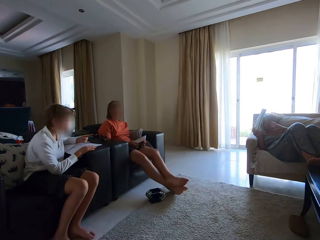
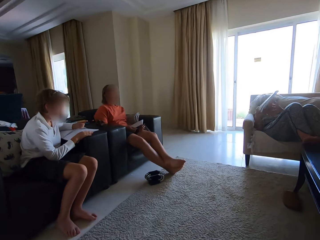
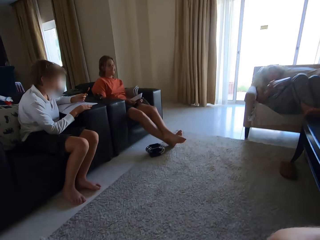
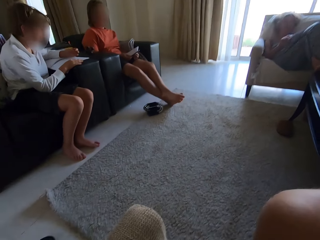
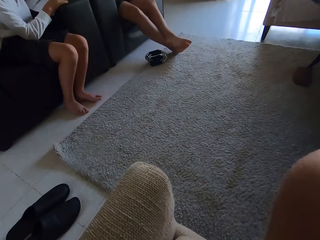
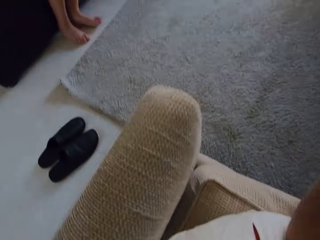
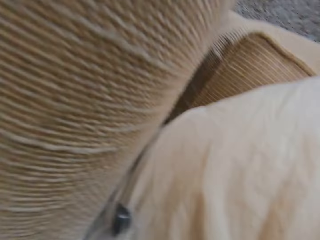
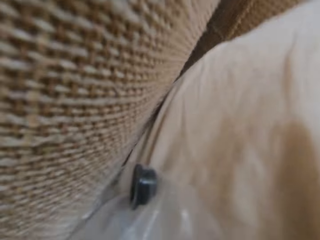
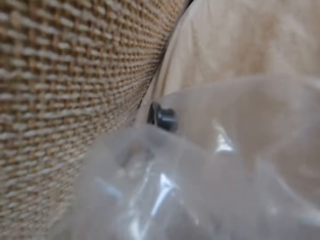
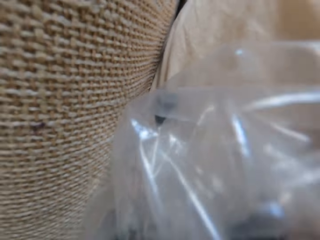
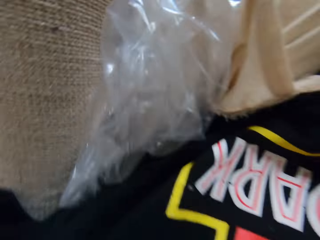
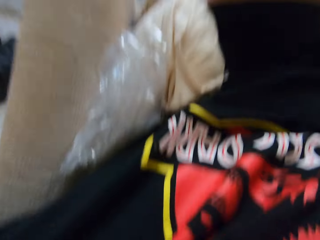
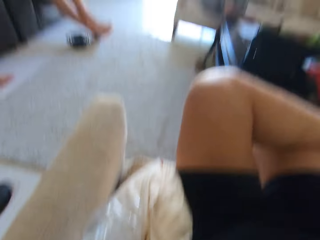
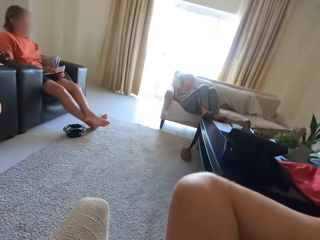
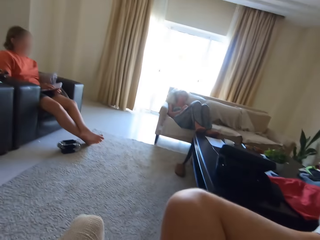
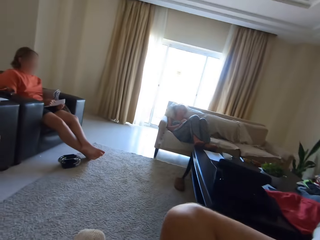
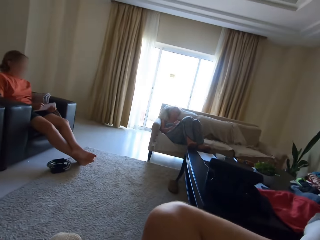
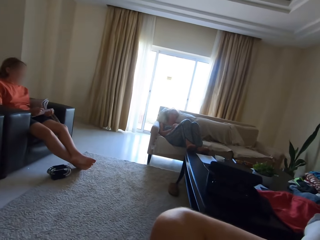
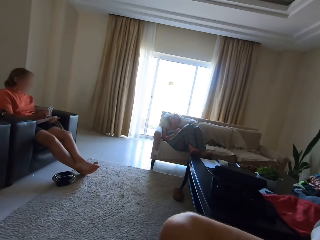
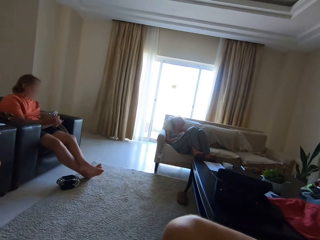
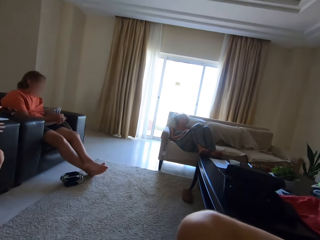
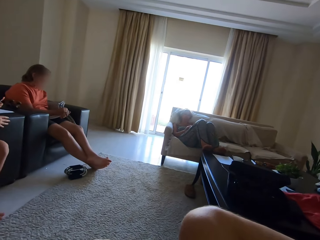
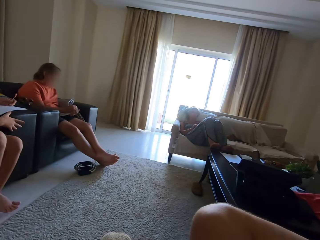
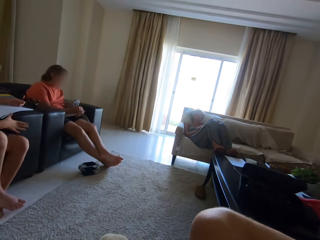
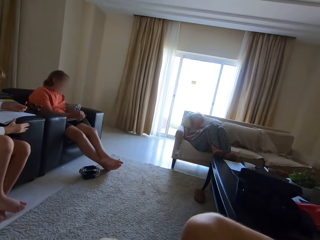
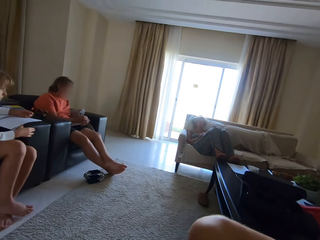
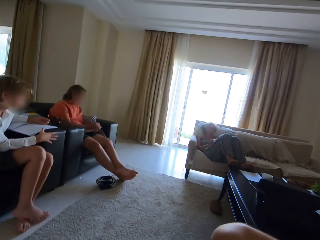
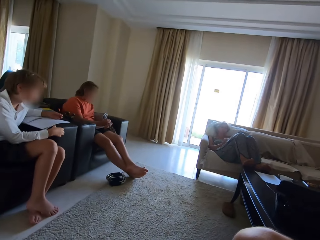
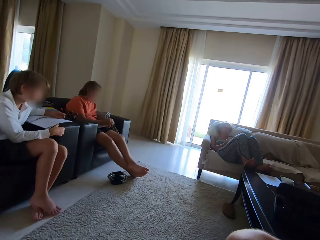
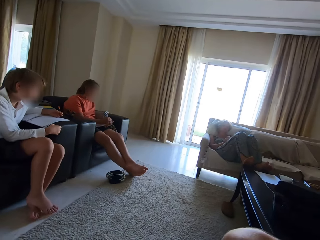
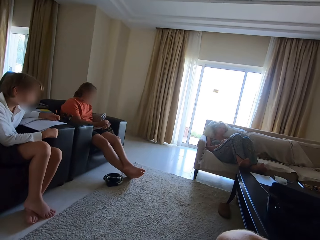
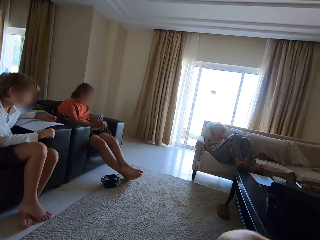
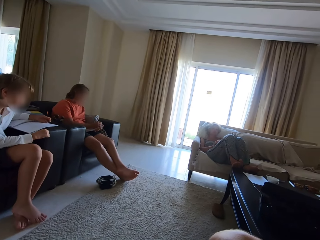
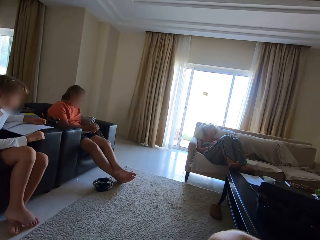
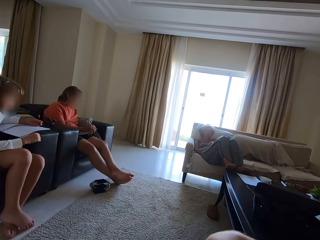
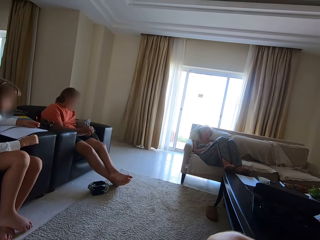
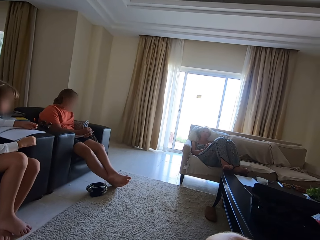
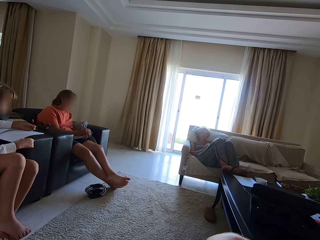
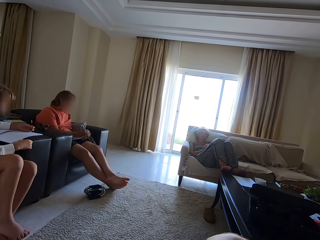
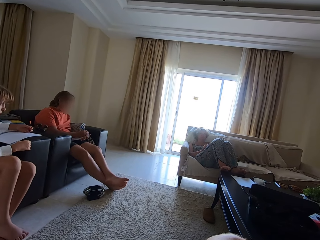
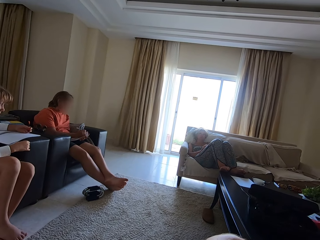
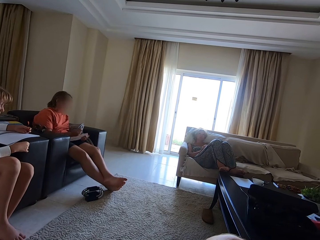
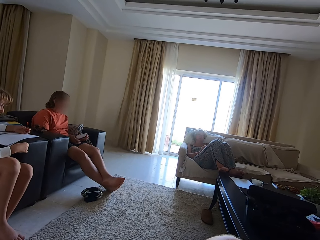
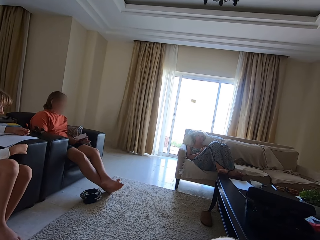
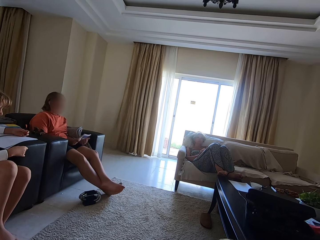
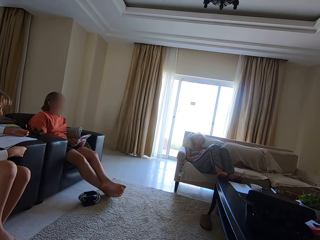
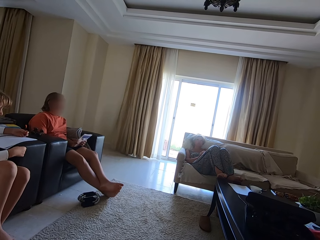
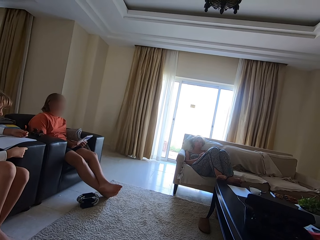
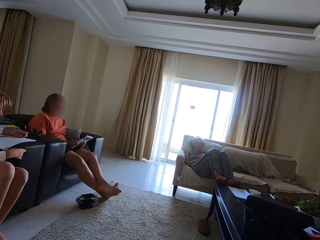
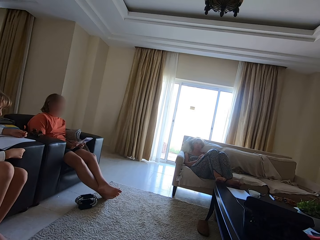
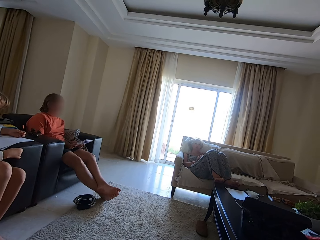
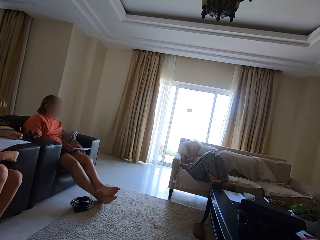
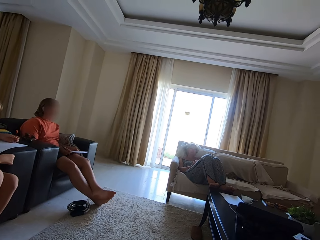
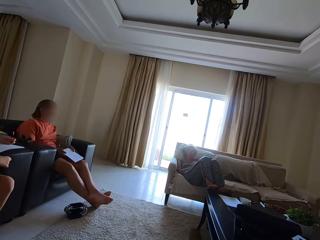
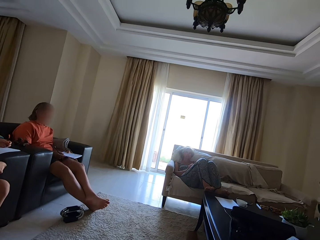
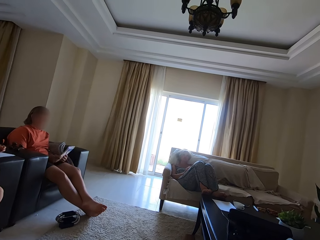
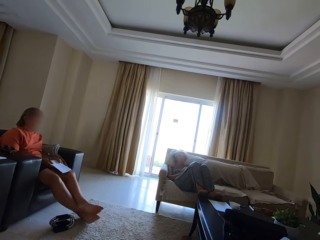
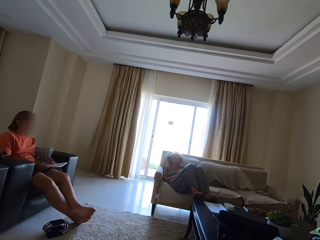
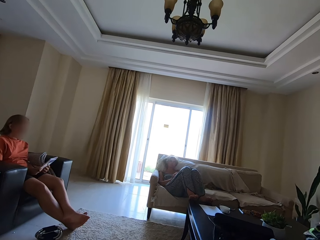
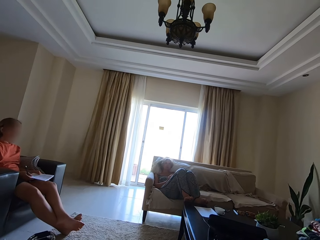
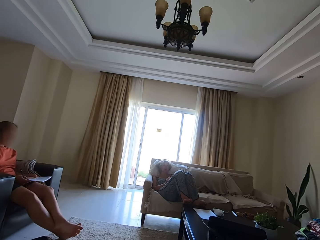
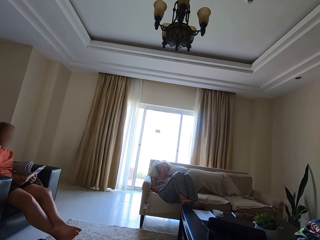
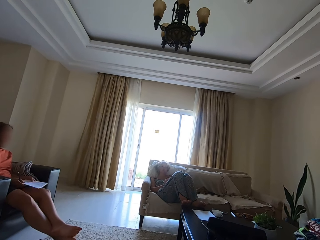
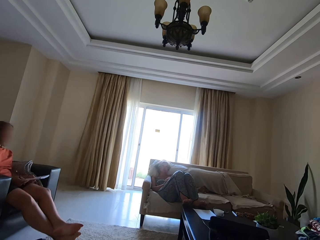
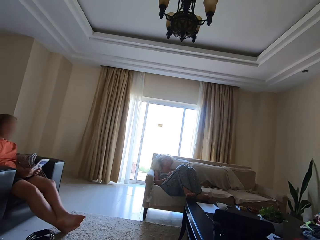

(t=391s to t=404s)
The woman drops the book in her right hand on her lap. Another woman writes in the book with a pen in her right hand. The other woman flips a page from the book in her hands. The camera wearer talks.

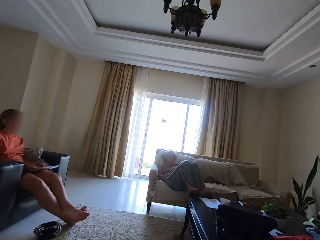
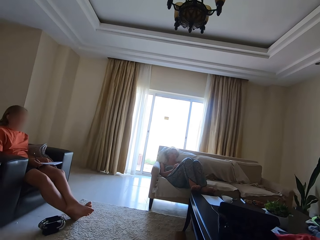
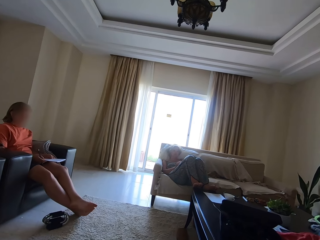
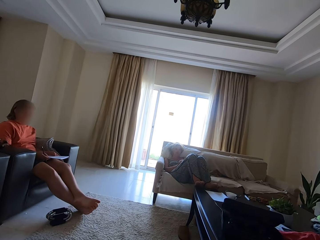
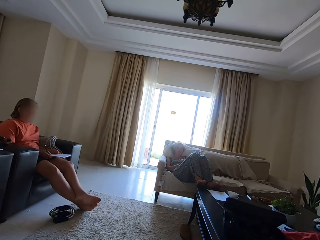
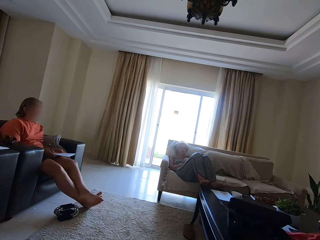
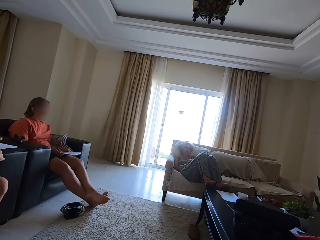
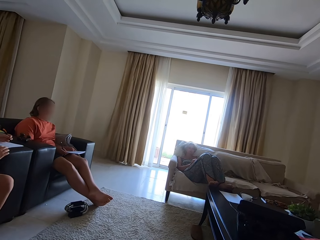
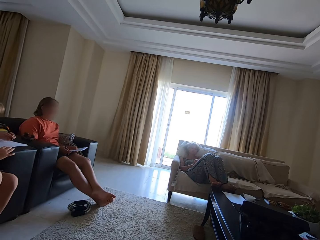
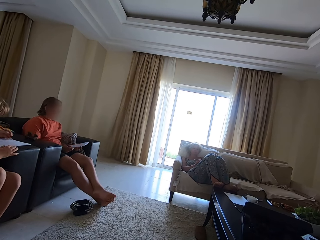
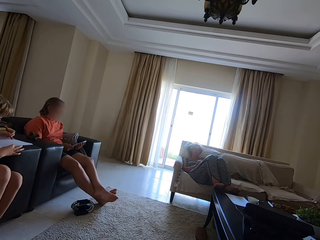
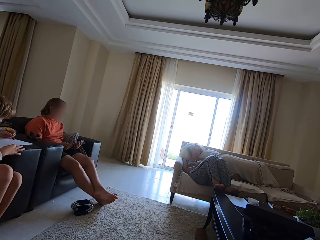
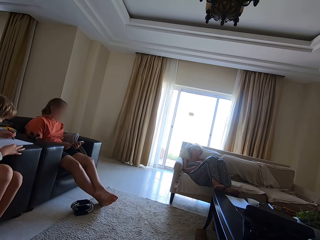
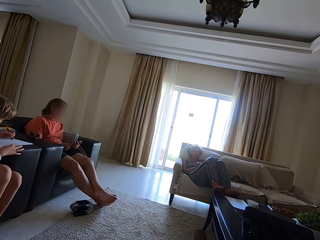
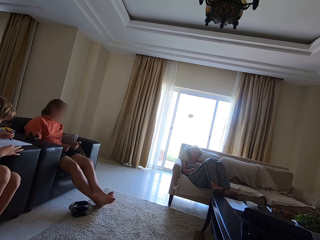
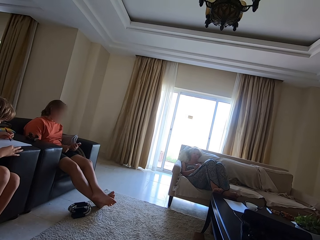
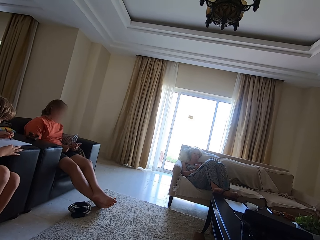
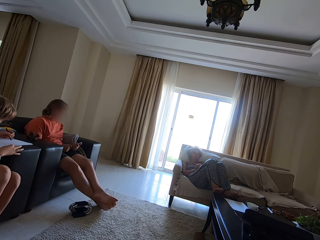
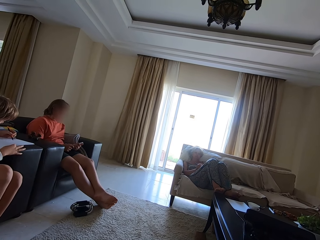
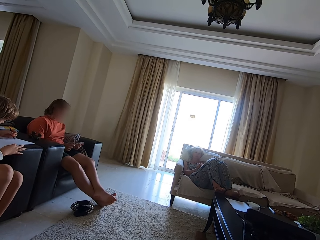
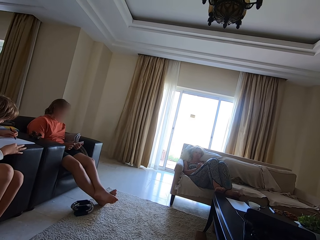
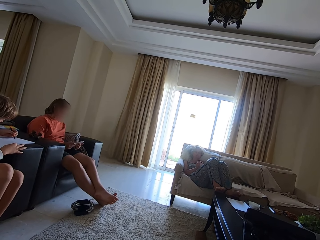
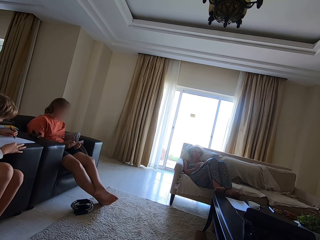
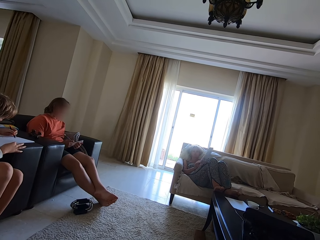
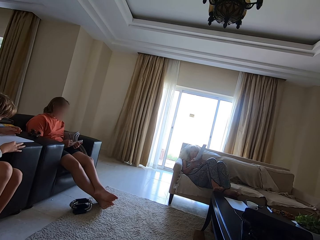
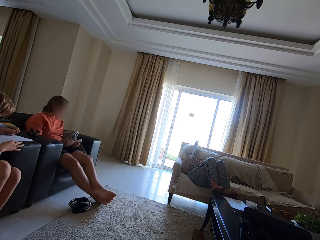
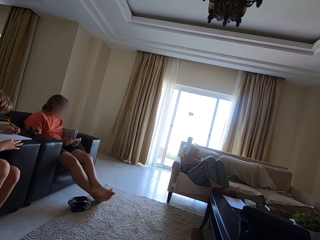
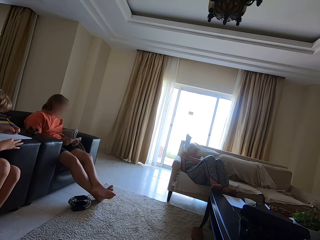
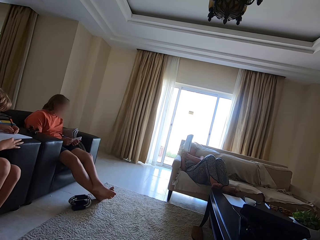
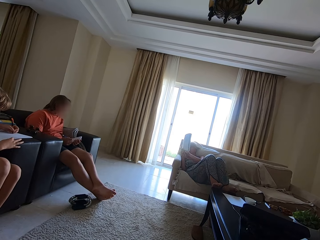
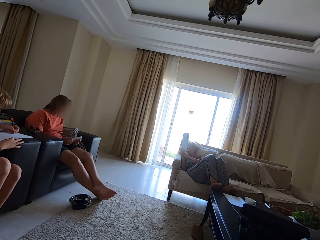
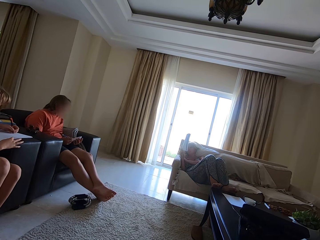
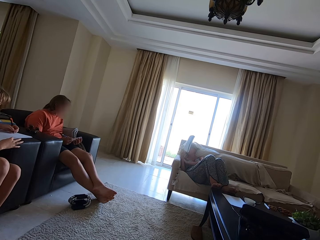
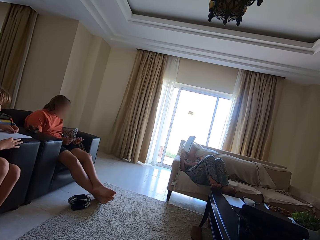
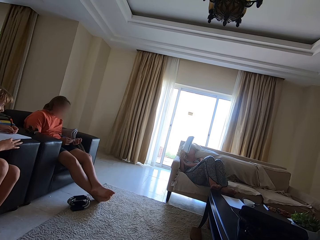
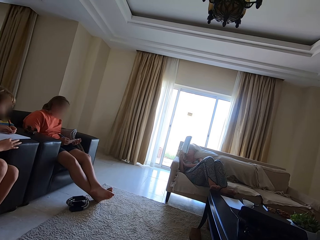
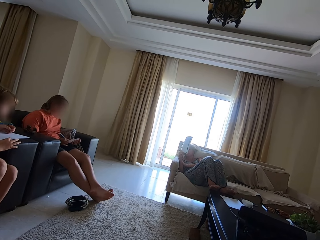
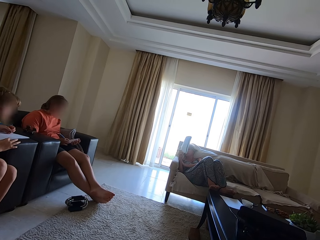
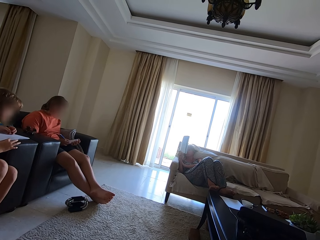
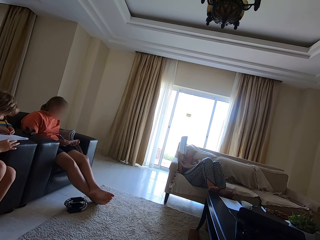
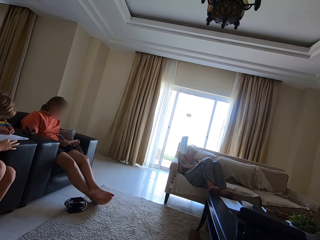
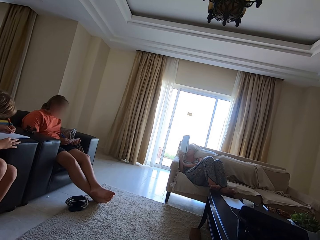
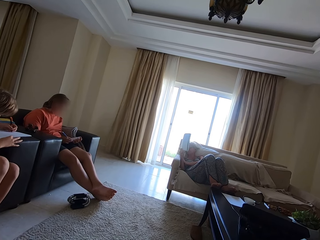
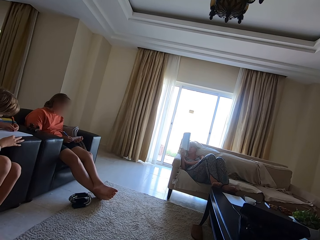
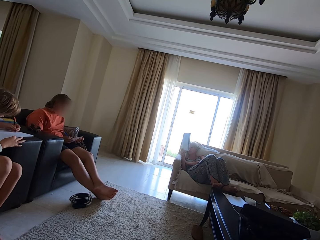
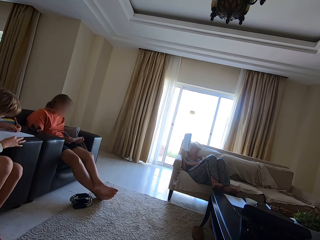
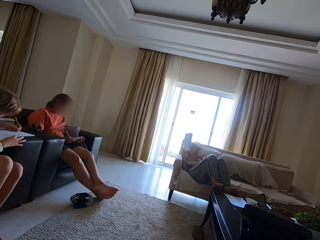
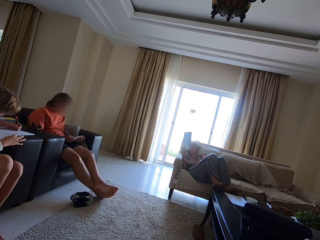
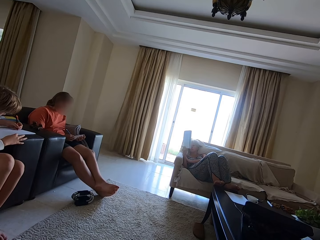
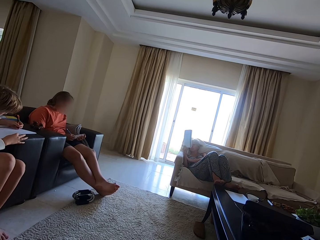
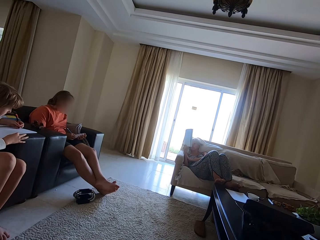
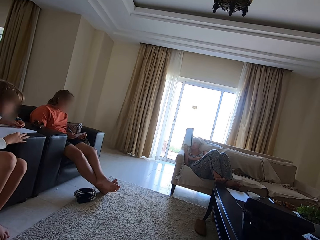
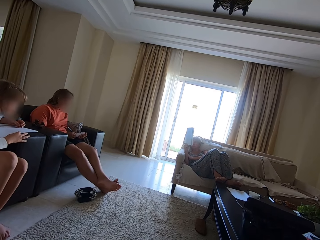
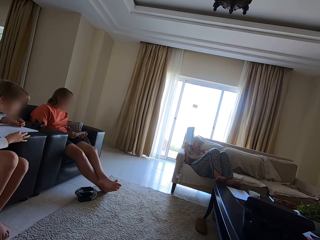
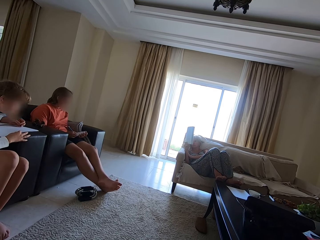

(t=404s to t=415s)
A woman responds to the camera wearer. A man writes on a book with a pen in his left hand. The camera wearer spells a word. The woman shows another woman and the man the book in her right hand. The man writes in the book with the pen in his left hand.
